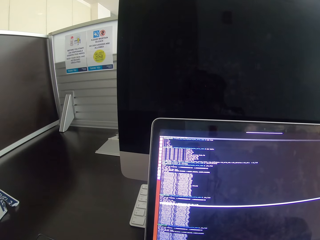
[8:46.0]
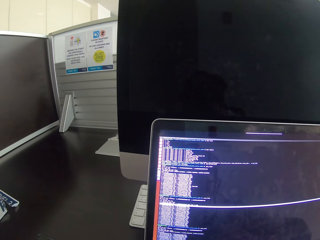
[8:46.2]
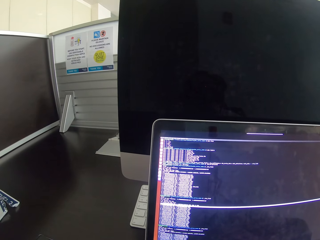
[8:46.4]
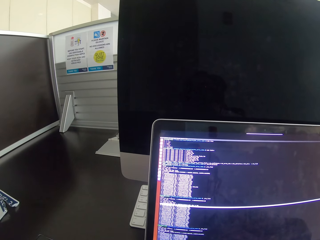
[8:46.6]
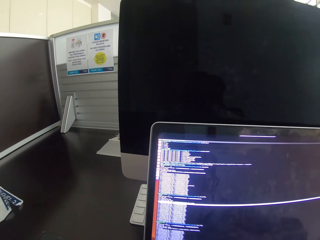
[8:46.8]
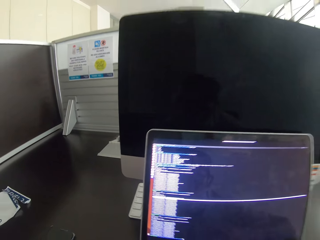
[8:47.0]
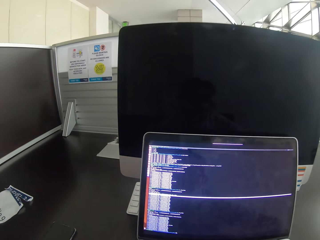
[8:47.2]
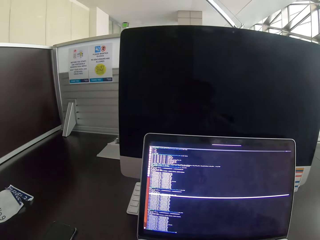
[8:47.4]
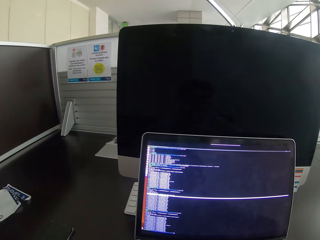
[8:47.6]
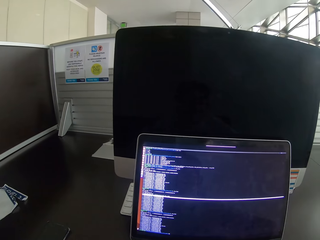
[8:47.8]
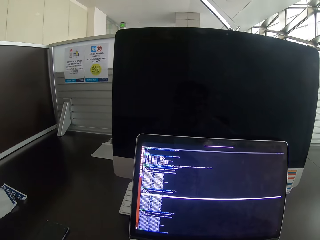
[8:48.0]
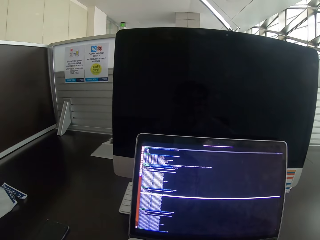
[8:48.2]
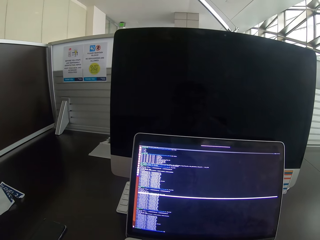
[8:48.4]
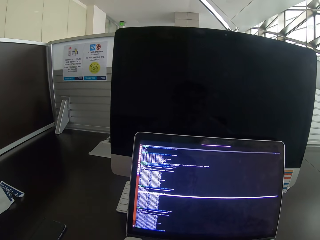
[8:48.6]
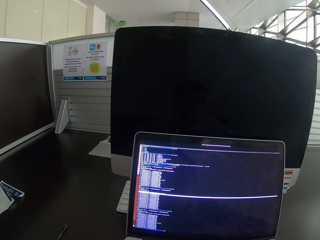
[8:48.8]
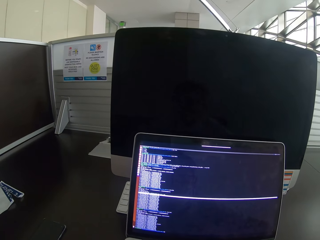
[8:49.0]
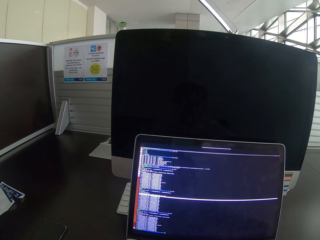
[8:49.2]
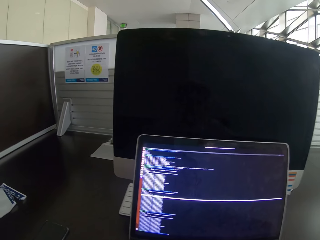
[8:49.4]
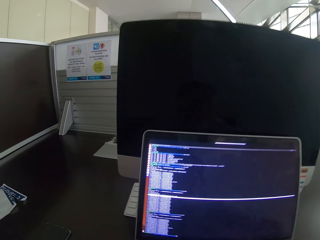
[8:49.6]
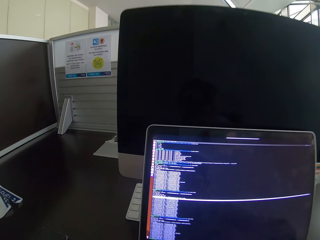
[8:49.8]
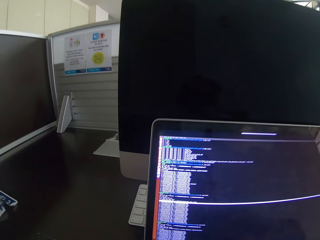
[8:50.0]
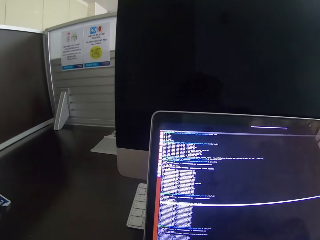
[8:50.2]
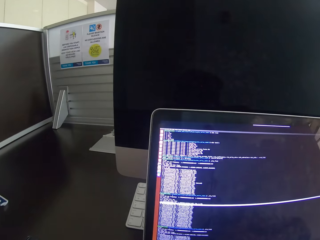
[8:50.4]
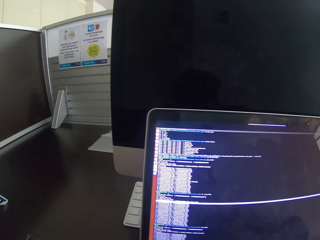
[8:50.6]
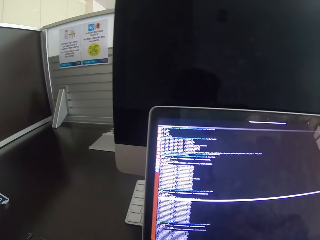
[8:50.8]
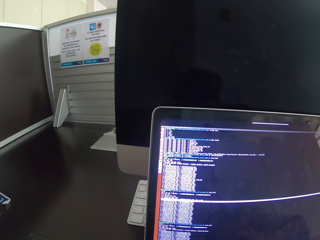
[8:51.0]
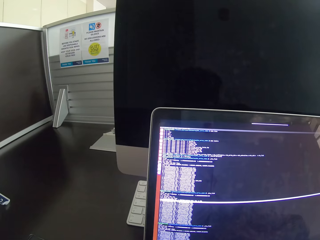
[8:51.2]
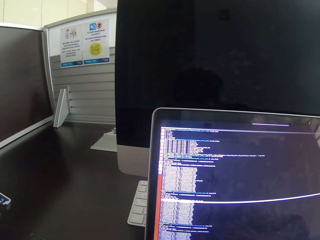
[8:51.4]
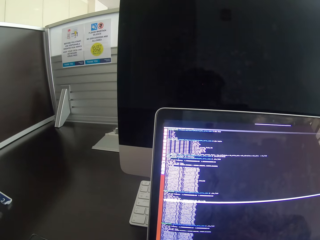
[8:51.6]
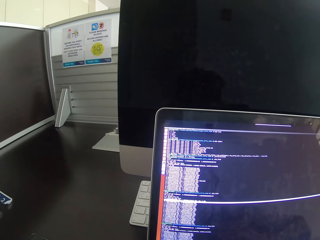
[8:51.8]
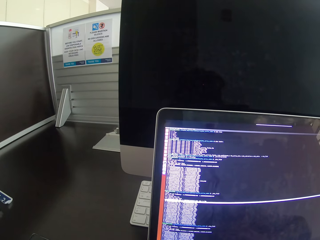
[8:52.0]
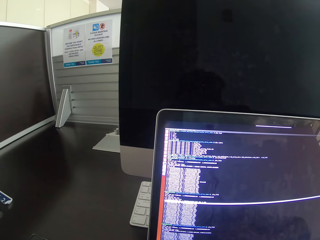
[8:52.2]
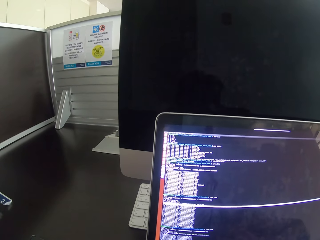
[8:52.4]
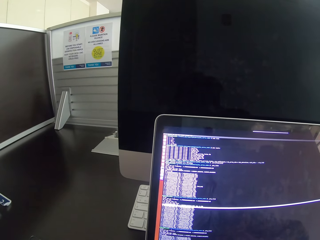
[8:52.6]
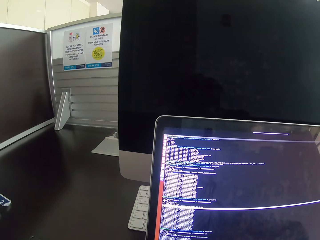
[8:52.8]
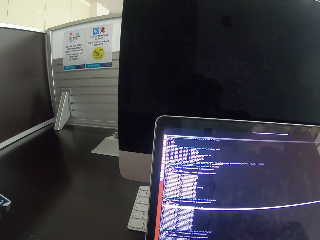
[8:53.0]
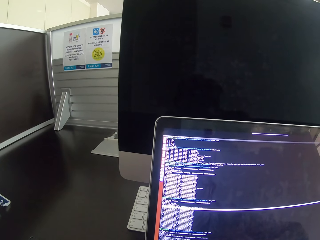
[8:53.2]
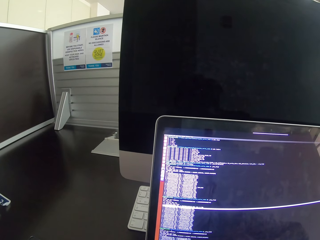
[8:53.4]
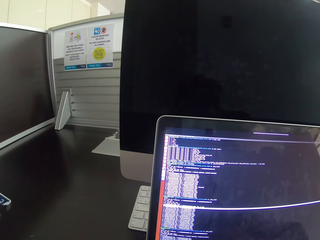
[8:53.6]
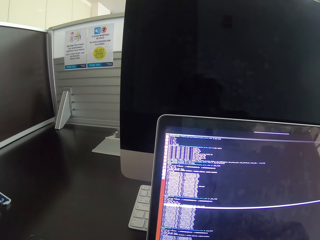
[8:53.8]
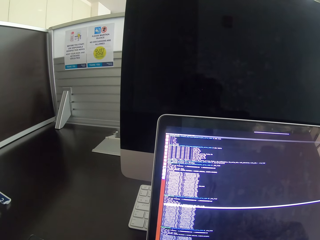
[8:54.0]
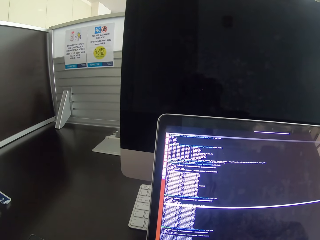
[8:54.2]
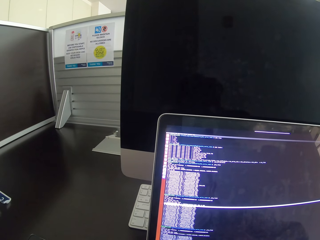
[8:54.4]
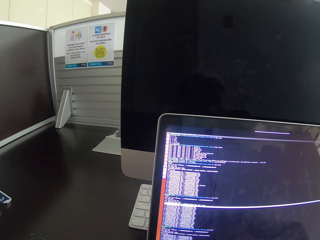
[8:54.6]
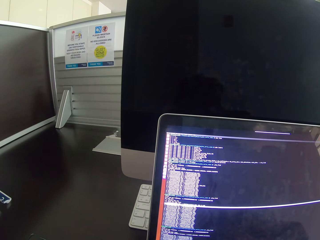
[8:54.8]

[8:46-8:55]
The camera wearer moves back from the laptop. They move closer to the laptop.

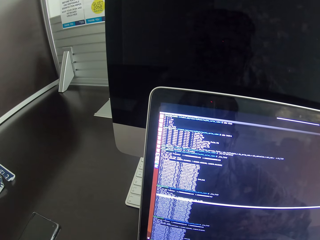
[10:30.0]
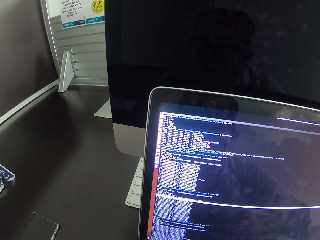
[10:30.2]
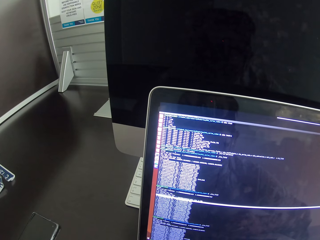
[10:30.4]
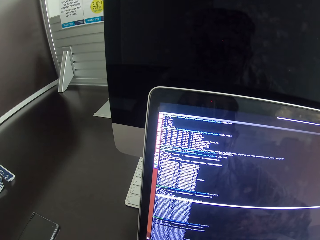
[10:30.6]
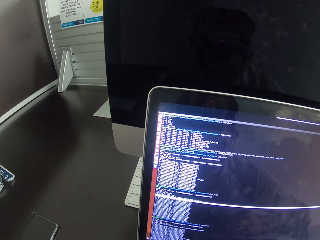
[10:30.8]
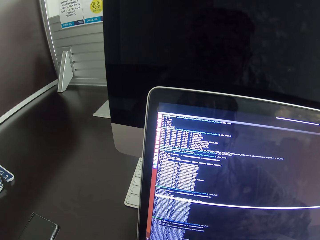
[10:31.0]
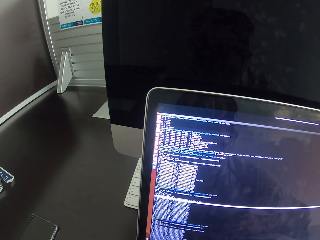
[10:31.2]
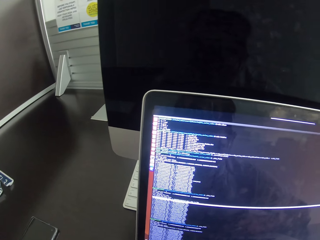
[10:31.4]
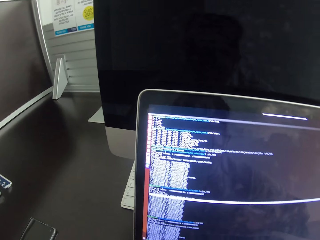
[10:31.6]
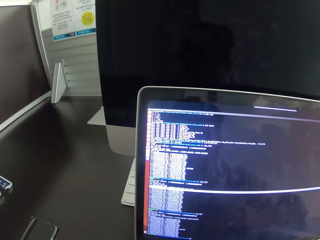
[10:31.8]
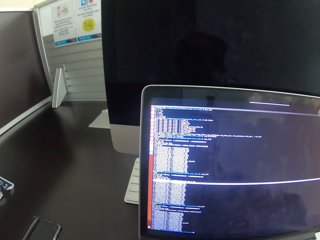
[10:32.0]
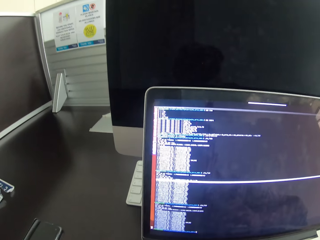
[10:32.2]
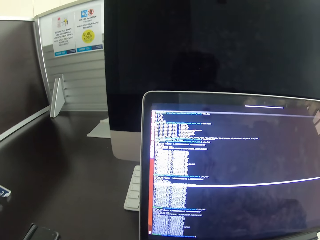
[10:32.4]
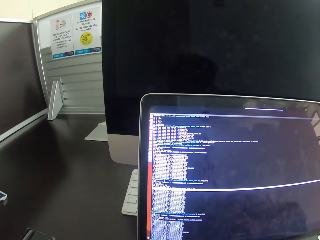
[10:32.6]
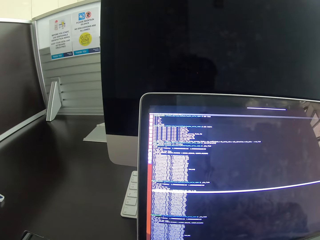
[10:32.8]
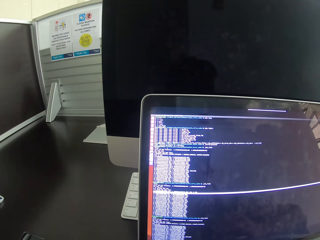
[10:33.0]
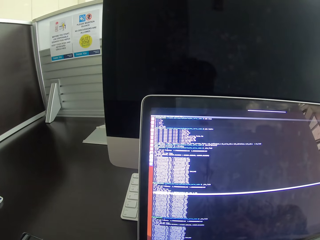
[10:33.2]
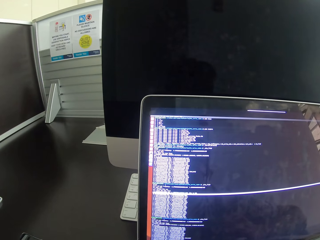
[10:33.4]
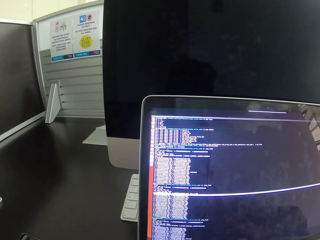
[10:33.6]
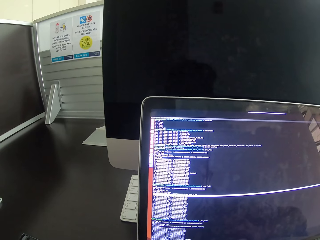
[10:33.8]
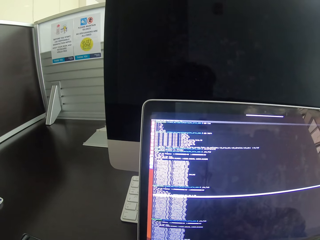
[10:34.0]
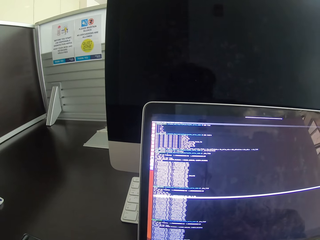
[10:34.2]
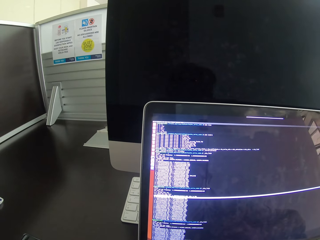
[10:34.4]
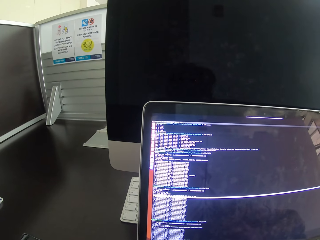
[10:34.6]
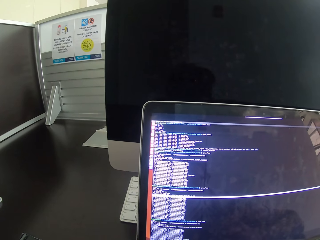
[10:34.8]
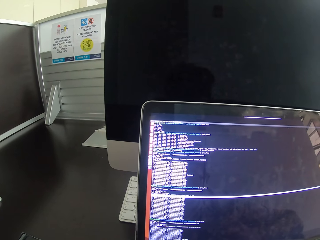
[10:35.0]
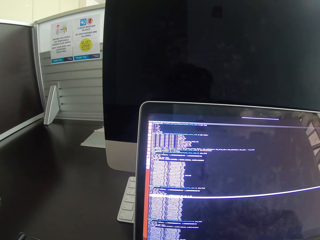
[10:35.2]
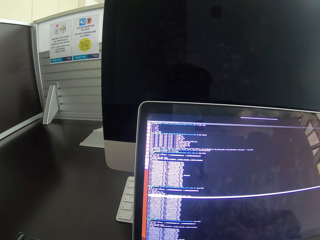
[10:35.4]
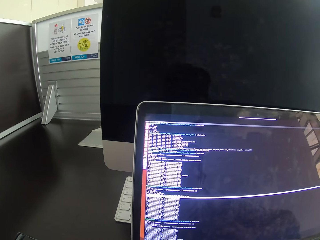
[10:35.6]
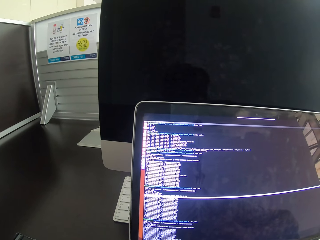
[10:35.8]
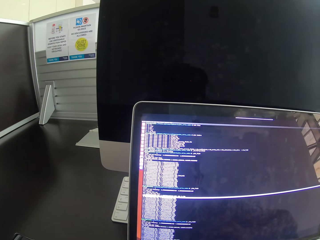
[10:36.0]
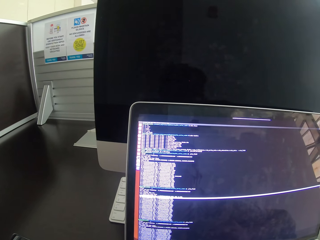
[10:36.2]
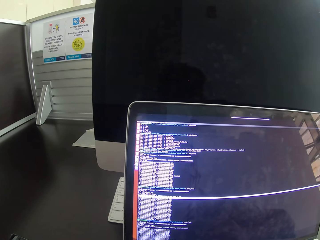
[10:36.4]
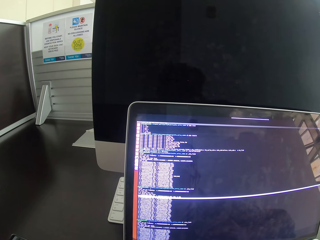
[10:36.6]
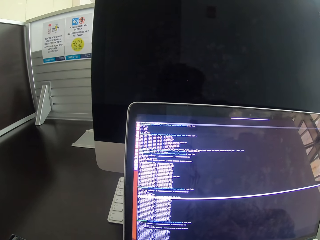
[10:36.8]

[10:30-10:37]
The camera wearer moves from the laptop.

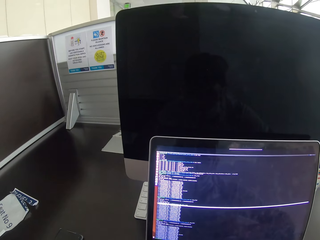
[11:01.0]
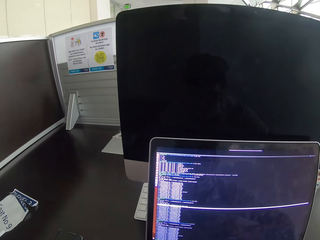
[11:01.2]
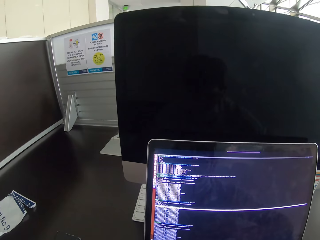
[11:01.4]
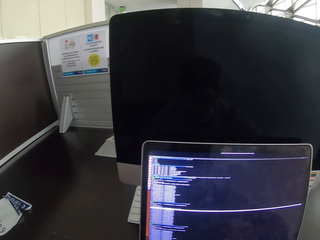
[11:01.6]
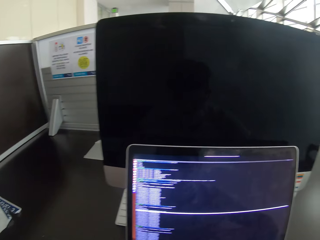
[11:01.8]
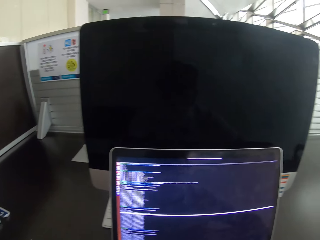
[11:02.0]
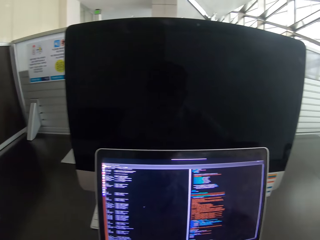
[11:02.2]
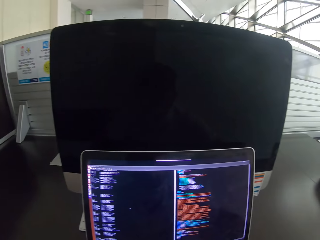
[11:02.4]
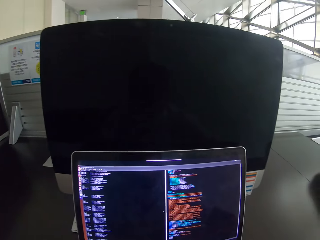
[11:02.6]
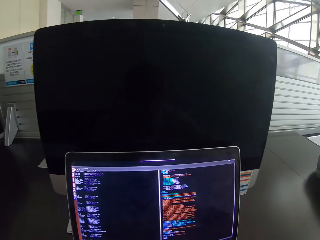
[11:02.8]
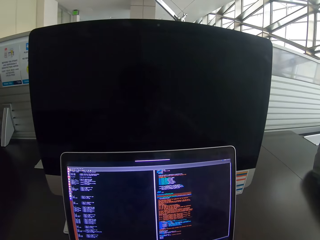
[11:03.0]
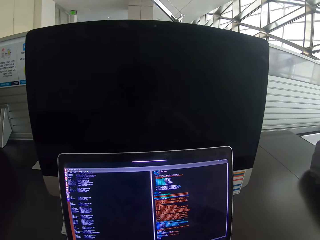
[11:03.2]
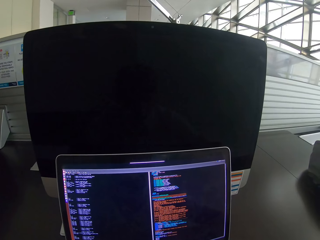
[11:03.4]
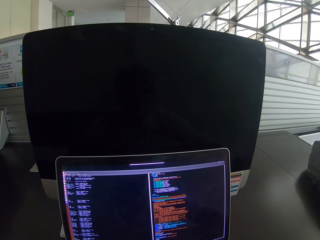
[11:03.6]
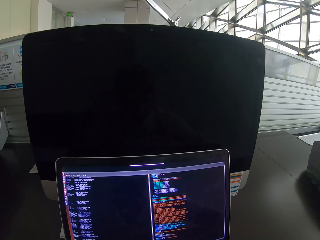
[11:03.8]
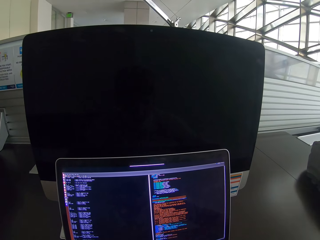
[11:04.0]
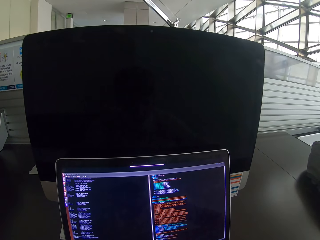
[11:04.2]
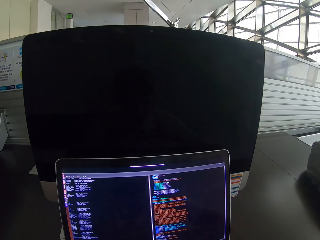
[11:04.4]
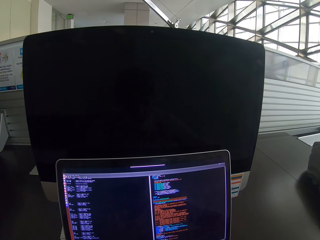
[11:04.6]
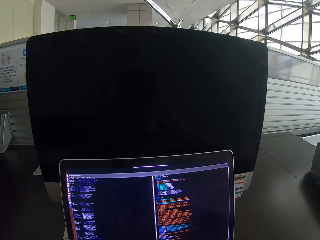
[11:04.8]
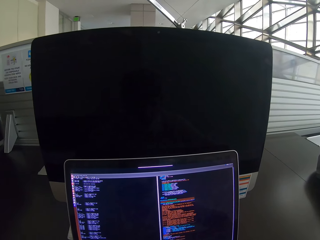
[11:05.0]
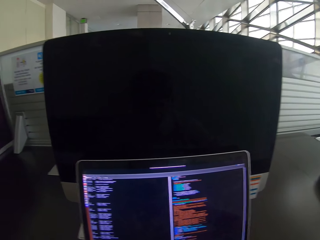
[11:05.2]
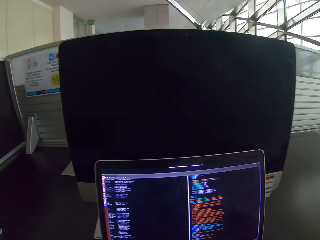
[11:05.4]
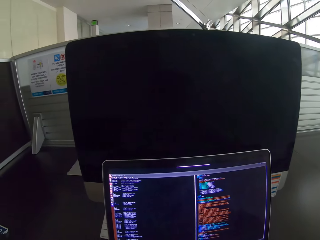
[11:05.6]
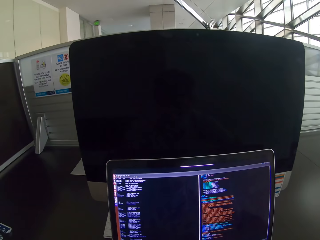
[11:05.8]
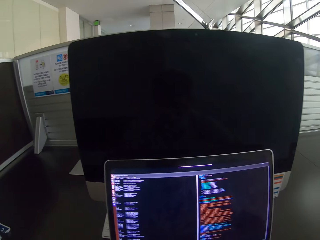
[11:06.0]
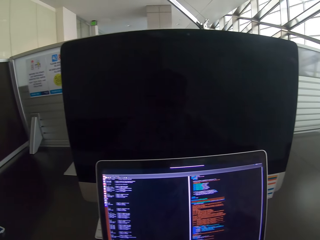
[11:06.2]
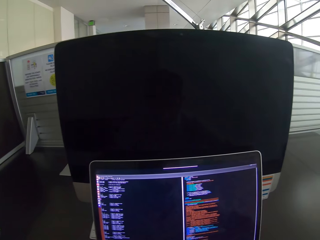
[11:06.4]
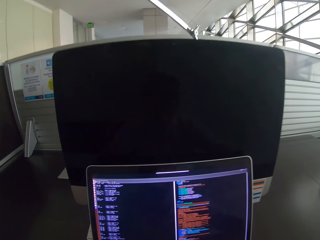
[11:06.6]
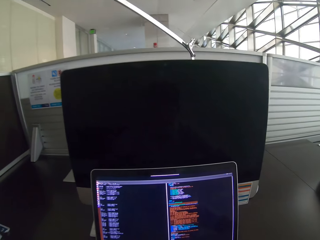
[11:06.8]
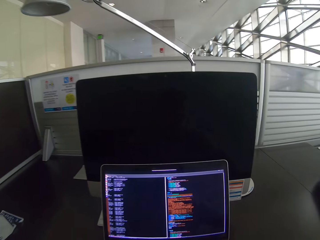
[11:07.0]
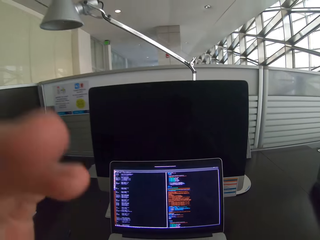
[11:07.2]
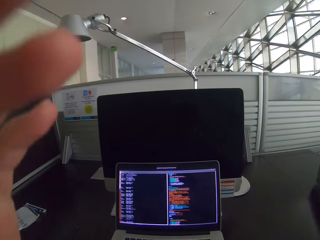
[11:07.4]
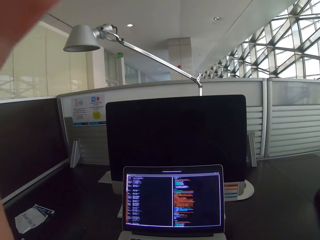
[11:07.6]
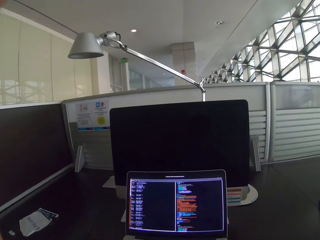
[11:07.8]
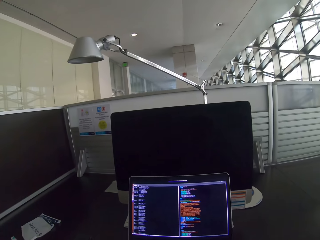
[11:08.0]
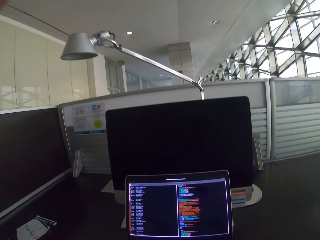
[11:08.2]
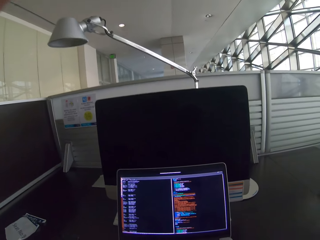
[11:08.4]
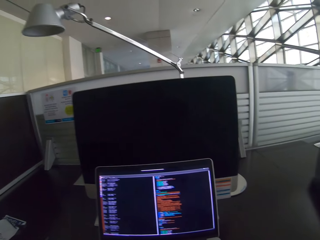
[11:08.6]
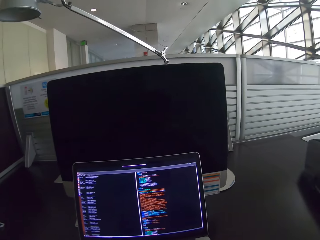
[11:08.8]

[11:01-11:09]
The camera wearer operates the laptop. They move from the laptop. They move the left hand.
